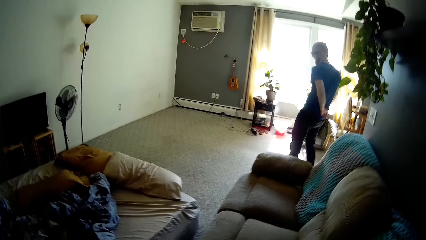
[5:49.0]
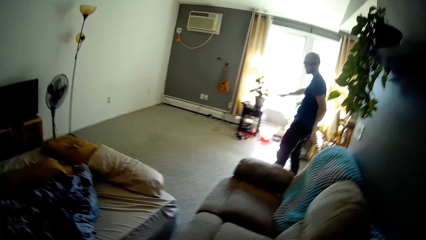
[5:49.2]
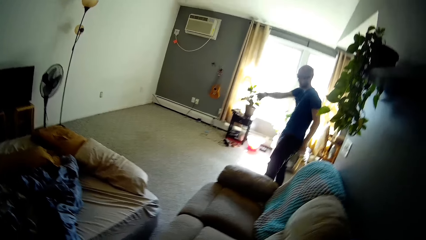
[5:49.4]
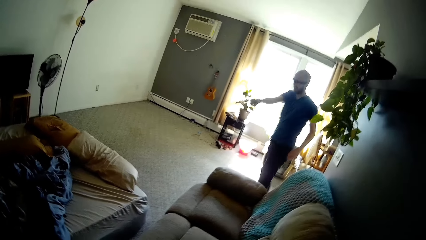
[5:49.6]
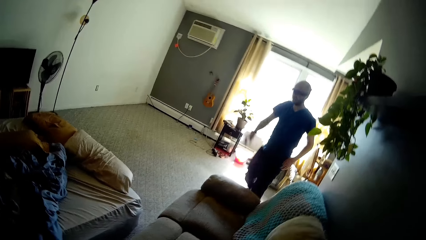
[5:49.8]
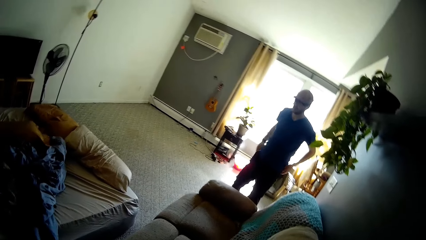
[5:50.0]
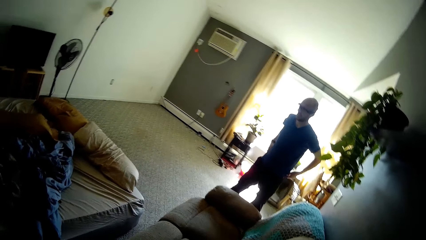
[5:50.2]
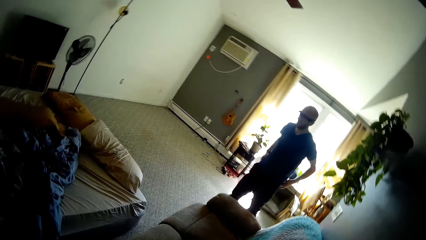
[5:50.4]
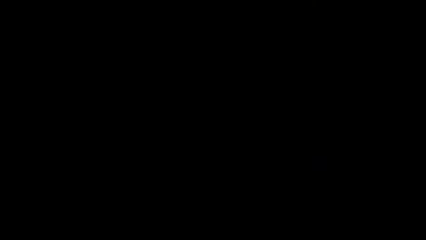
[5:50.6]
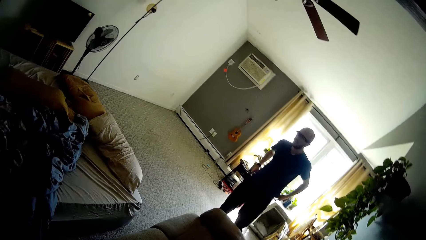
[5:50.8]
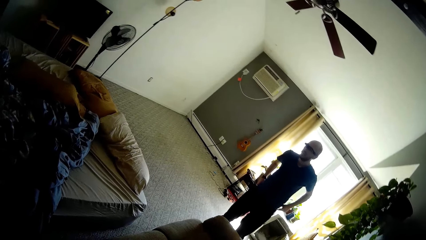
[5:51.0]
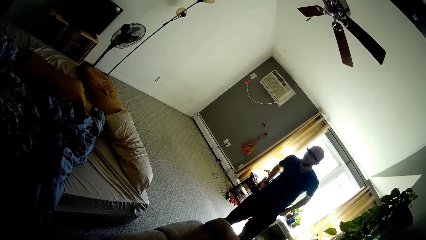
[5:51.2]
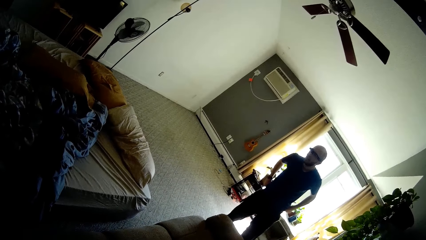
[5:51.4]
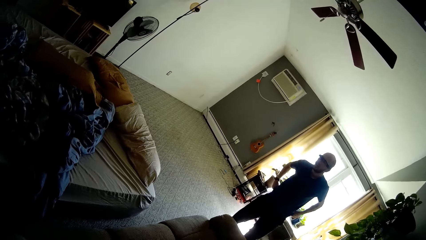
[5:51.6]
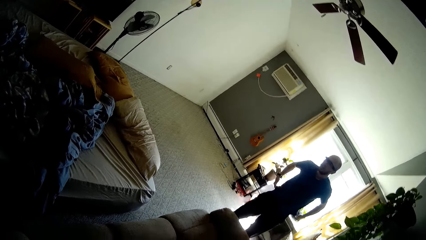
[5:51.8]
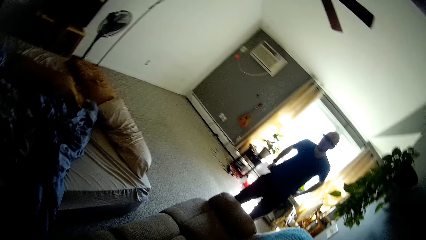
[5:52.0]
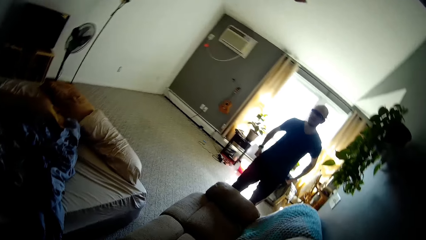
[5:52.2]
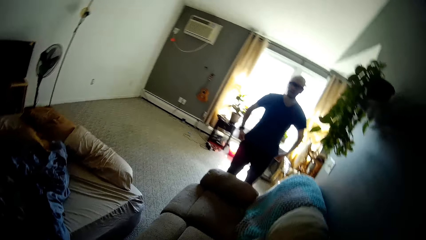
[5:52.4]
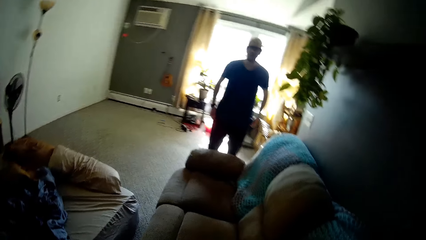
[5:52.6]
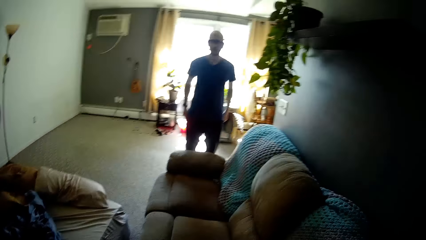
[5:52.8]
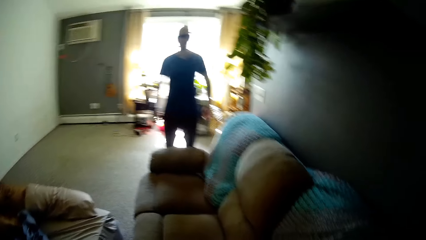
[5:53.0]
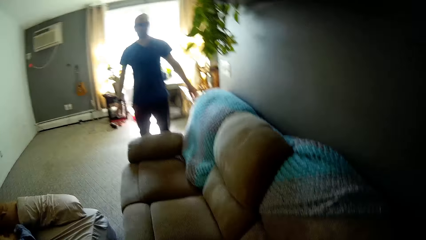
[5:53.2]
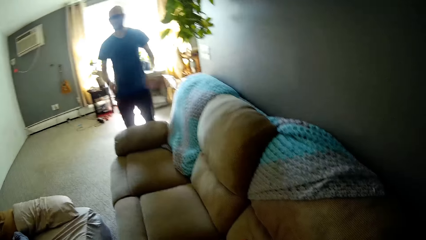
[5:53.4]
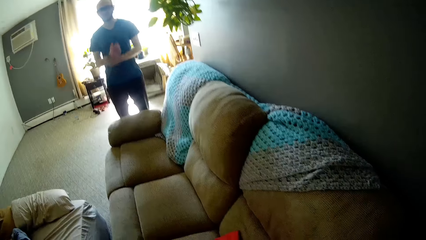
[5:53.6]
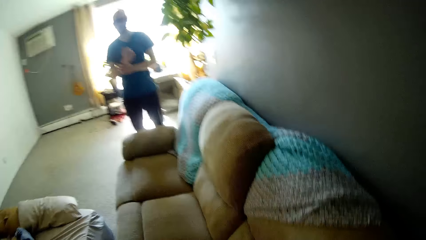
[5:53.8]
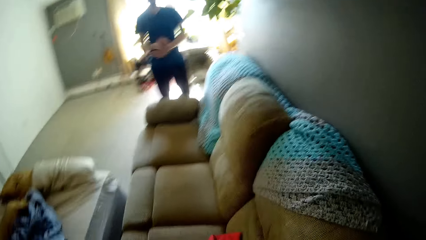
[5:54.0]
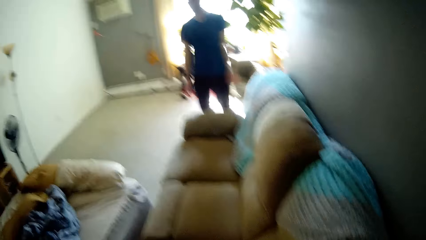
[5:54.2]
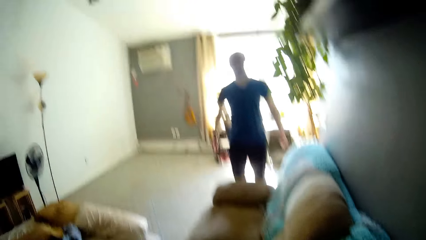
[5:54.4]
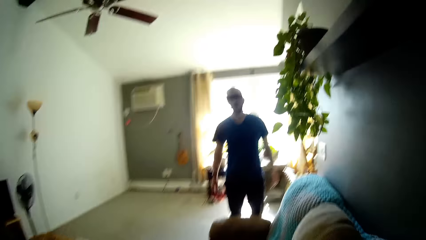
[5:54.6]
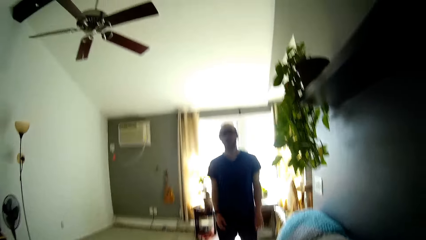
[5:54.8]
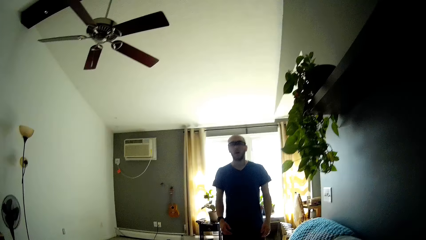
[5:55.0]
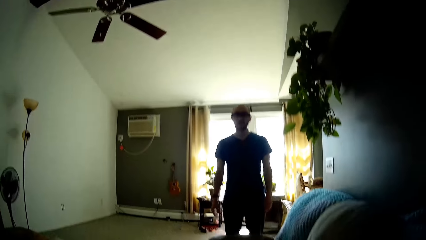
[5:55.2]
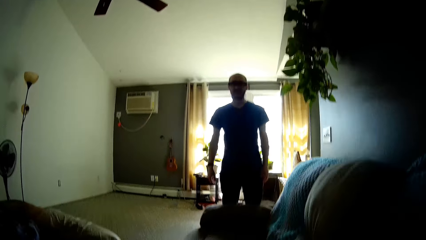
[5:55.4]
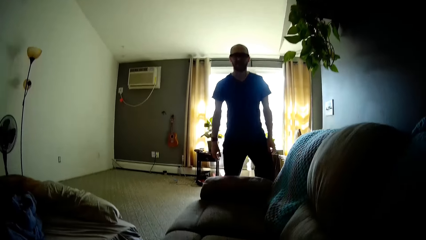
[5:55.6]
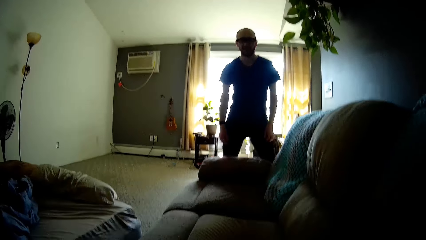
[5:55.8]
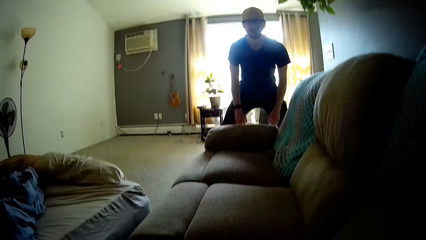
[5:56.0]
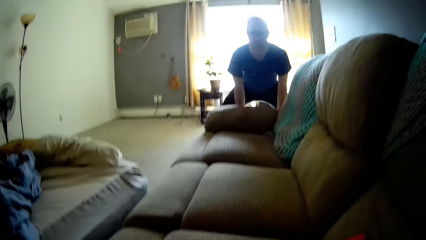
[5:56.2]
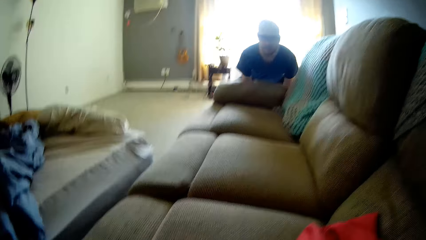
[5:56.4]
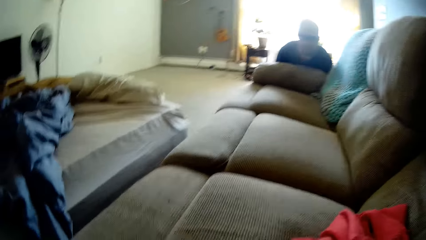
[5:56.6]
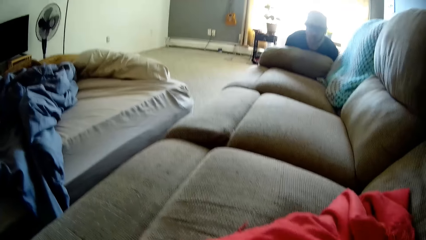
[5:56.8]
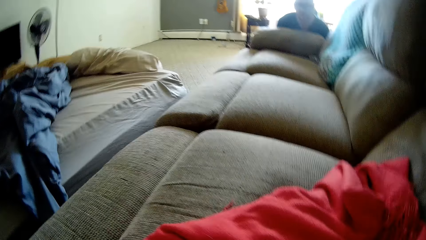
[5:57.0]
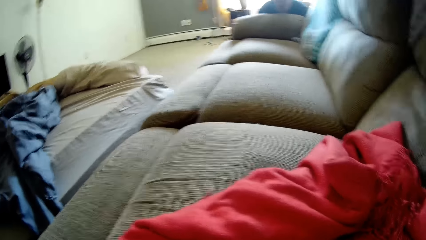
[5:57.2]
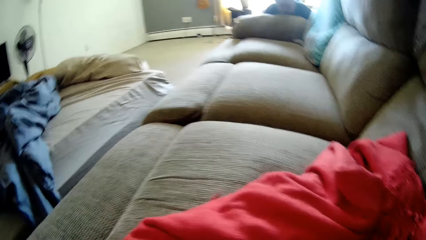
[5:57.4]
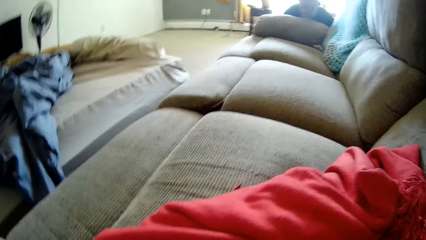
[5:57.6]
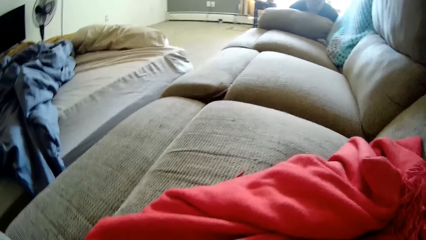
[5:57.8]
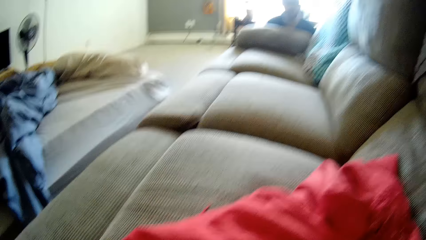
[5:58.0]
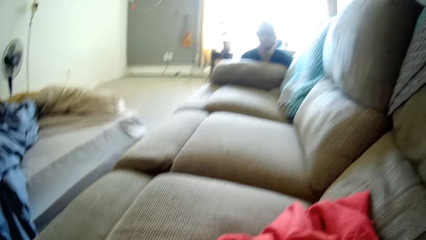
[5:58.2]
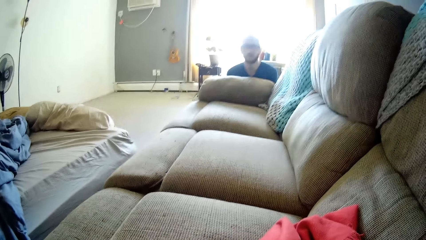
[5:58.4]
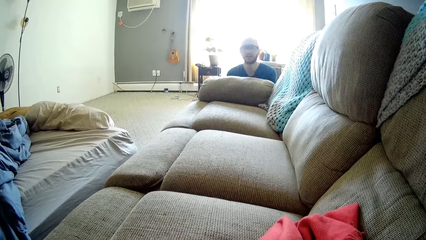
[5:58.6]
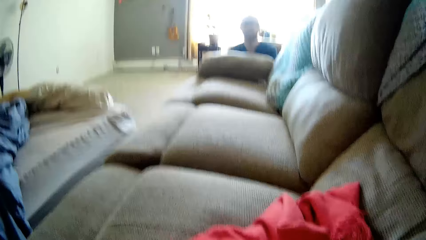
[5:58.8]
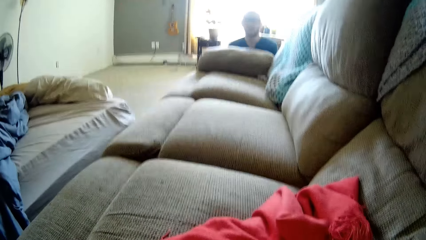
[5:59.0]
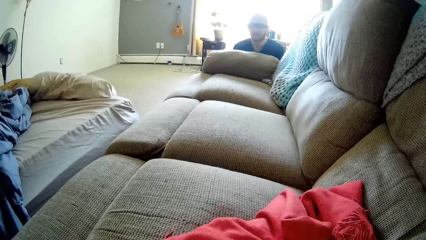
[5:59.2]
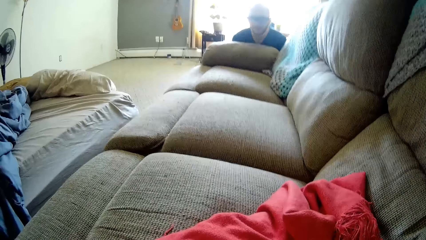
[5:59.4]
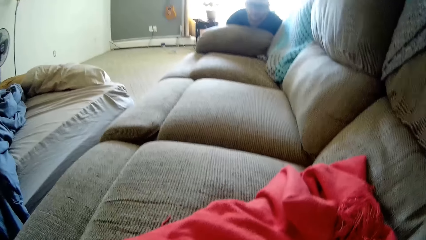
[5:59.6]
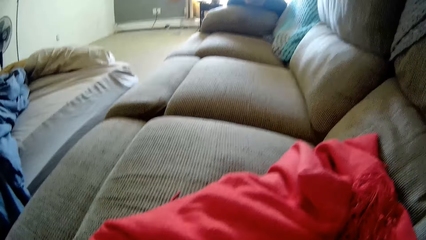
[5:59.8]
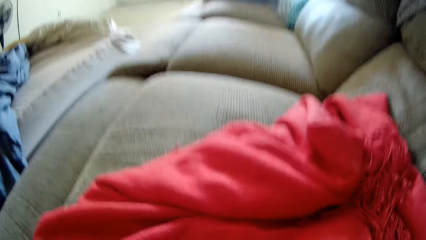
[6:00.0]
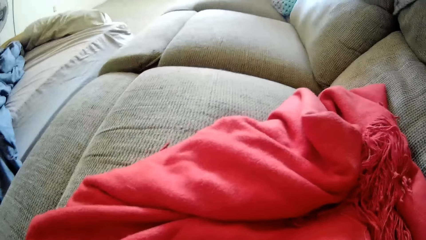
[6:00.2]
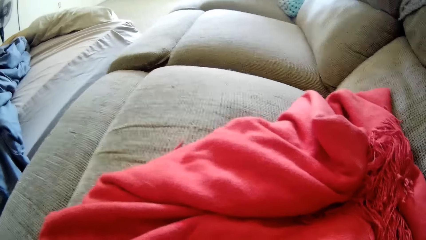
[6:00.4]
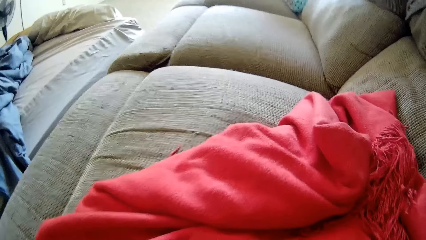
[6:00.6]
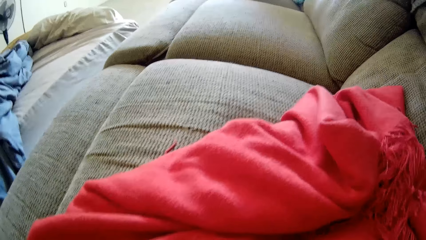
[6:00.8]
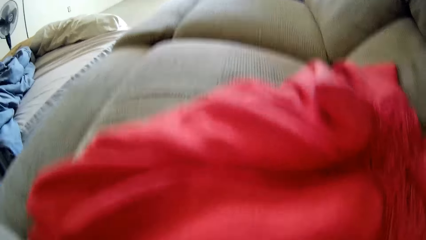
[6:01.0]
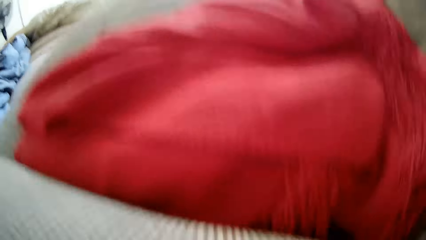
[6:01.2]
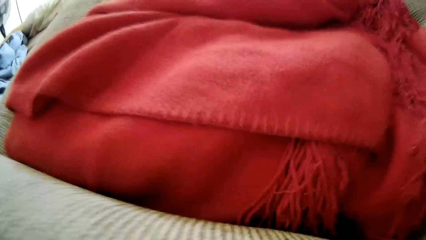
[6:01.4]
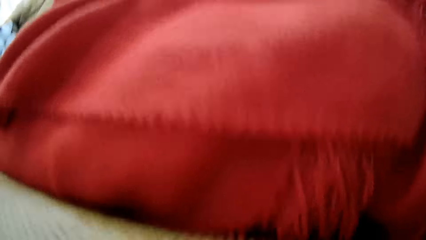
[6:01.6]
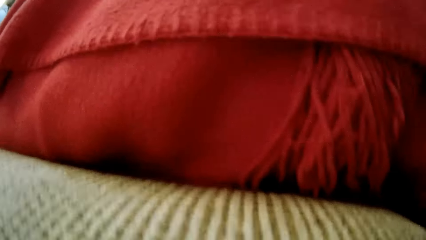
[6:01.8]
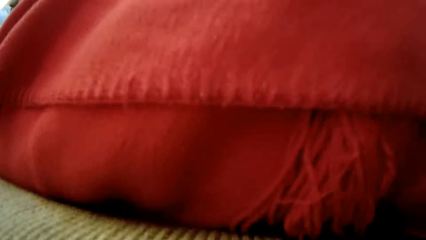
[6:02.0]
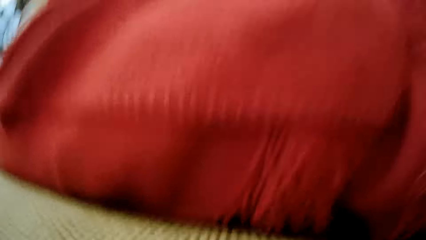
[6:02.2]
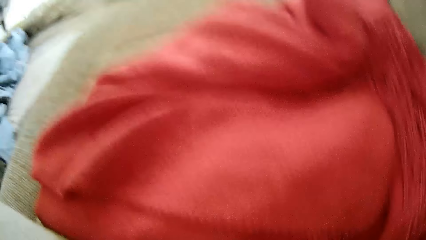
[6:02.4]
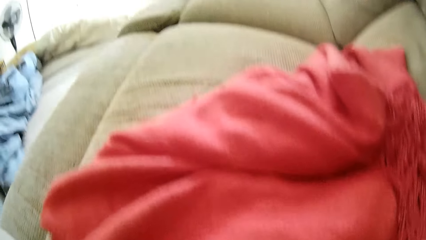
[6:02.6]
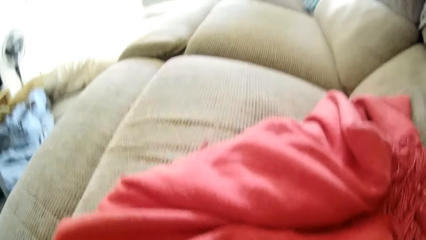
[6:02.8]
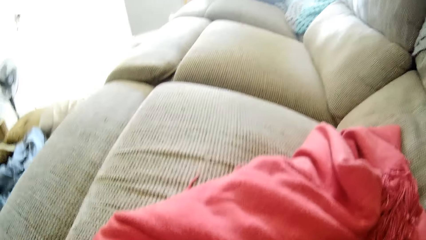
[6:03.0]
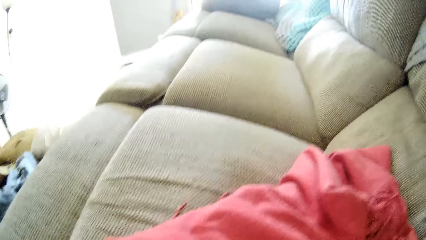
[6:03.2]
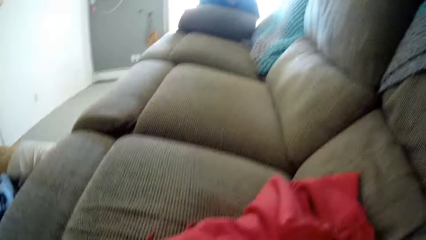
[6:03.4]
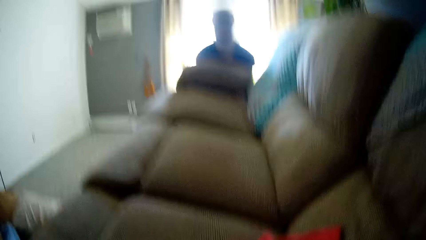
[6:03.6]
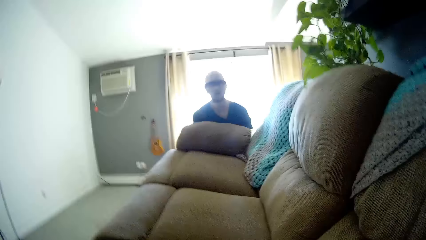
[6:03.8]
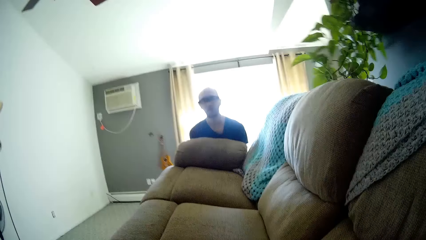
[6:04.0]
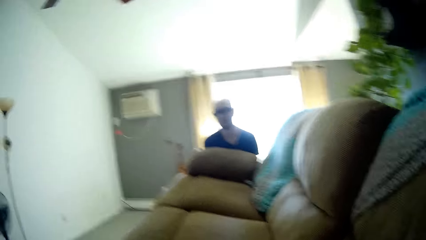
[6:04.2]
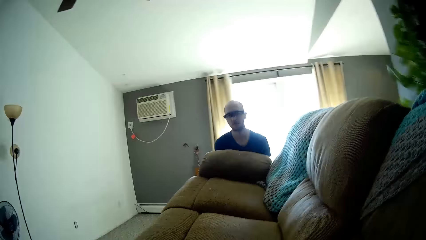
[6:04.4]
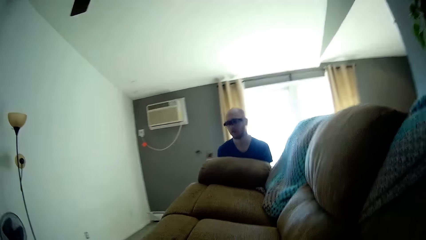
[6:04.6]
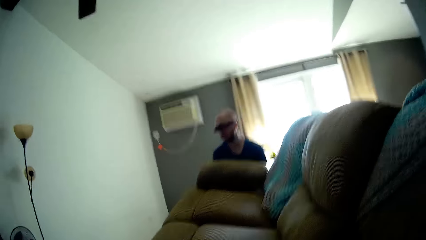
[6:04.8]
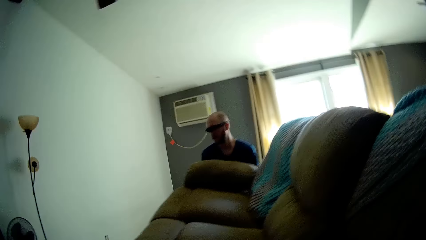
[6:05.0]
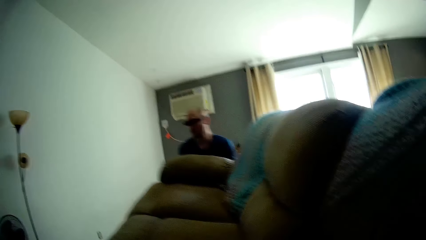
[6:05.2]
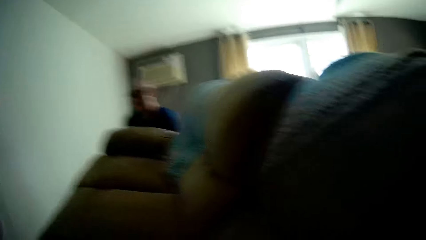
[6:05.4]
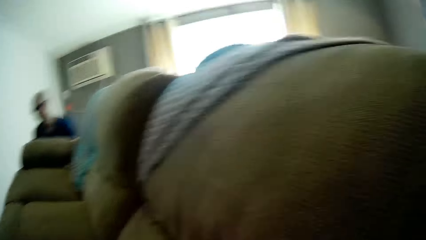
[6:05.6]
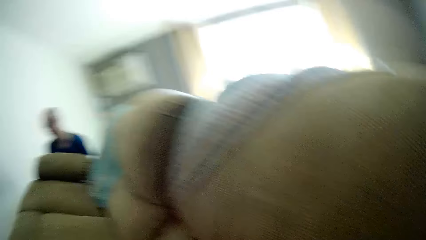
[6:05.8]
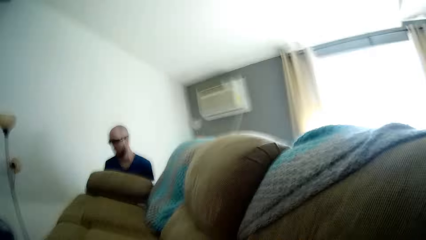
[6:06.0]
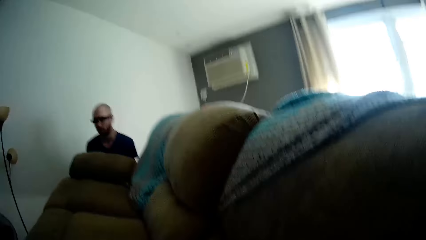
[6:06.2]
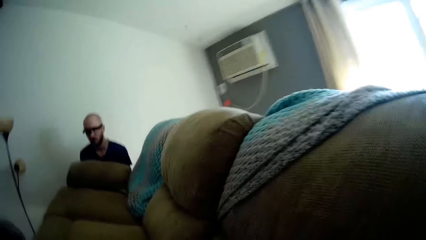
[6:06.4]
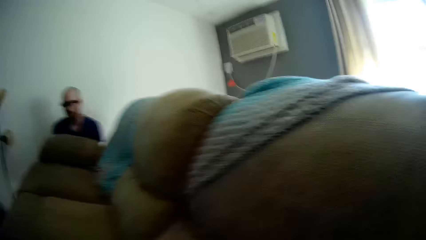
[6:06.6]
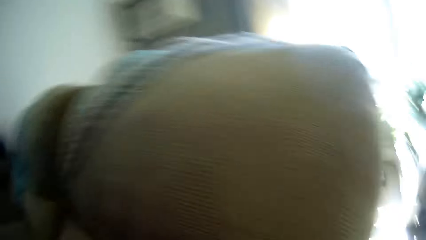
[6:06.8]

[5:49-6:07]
A man points at the bed with his hand and adjusts his cloth. The camera wearer looks around. The man carries the chair. The camera wearer walks around and carries the sofa with the man. The man walks around.
